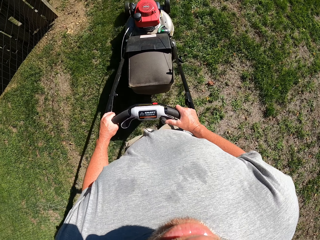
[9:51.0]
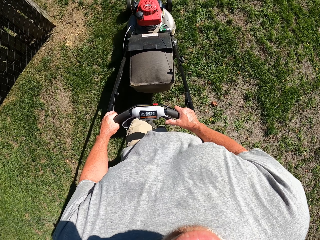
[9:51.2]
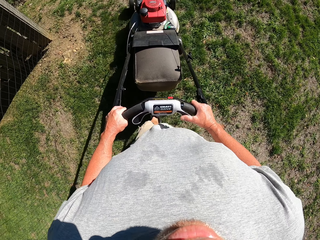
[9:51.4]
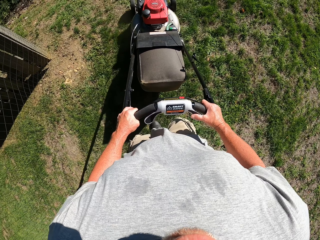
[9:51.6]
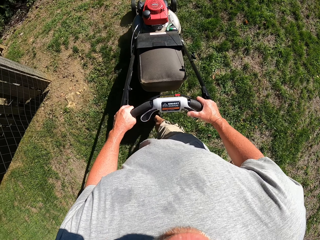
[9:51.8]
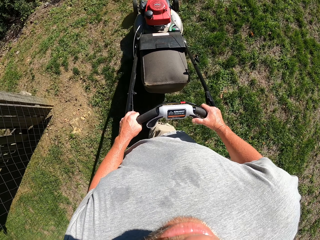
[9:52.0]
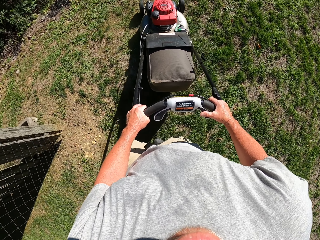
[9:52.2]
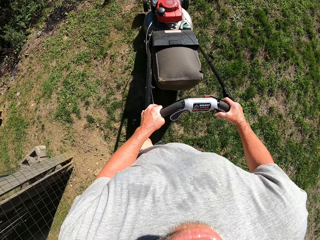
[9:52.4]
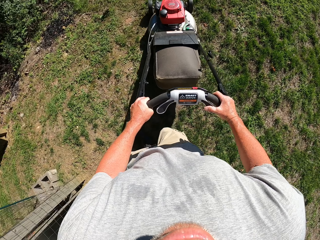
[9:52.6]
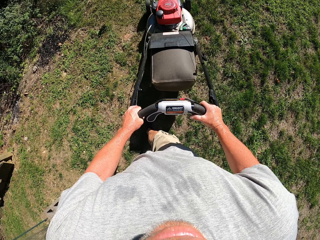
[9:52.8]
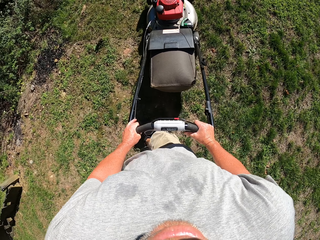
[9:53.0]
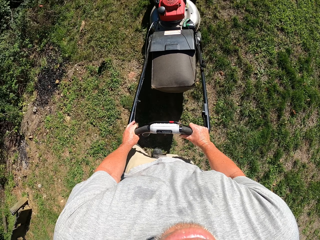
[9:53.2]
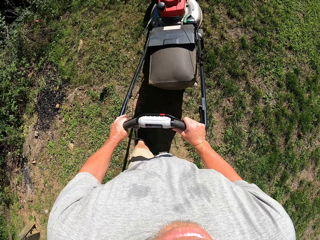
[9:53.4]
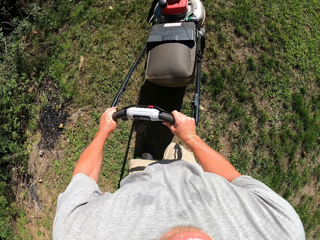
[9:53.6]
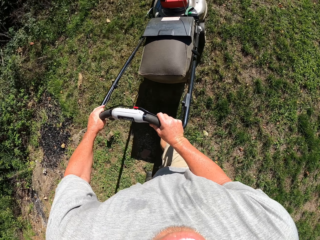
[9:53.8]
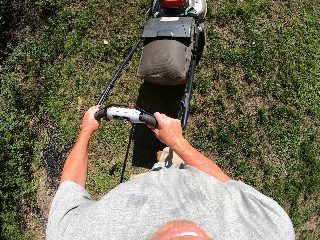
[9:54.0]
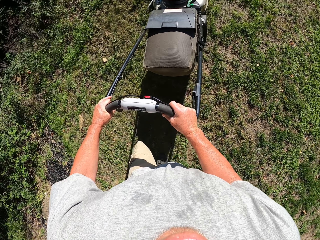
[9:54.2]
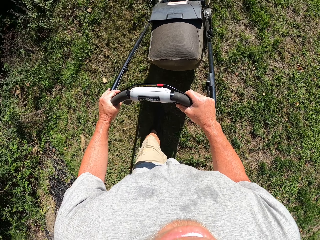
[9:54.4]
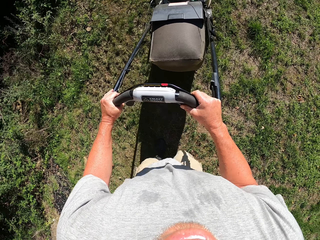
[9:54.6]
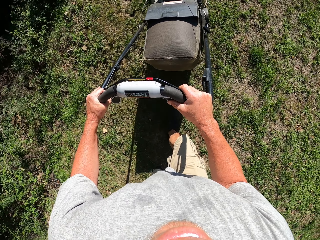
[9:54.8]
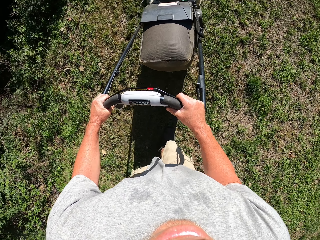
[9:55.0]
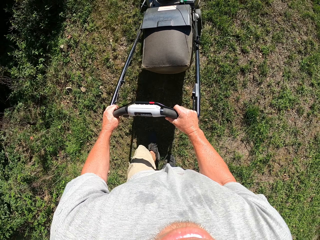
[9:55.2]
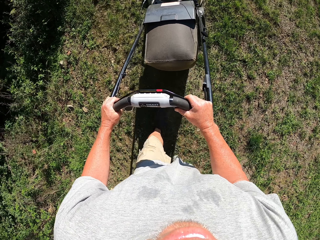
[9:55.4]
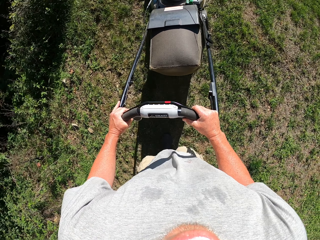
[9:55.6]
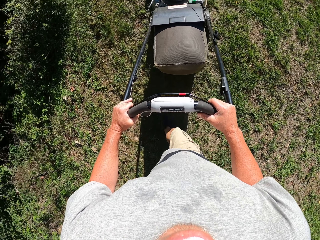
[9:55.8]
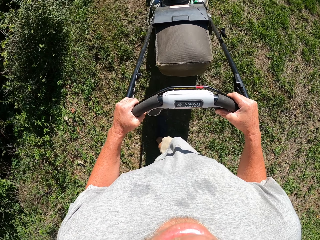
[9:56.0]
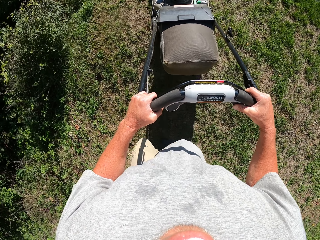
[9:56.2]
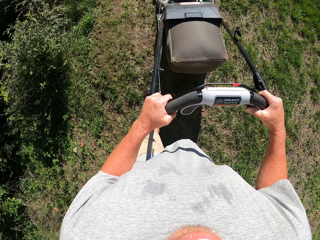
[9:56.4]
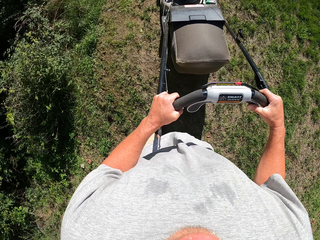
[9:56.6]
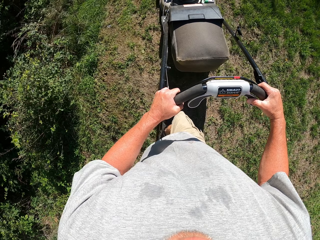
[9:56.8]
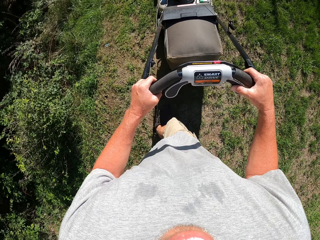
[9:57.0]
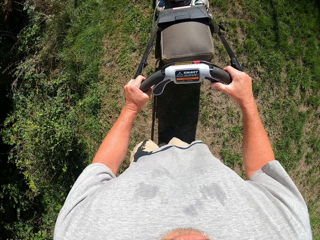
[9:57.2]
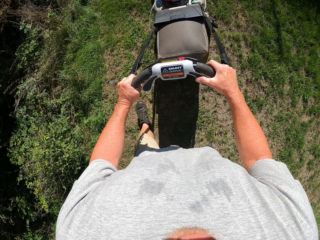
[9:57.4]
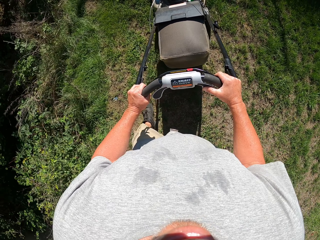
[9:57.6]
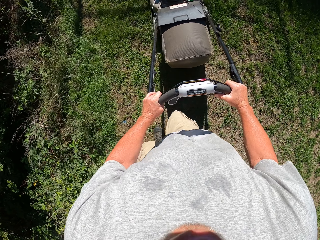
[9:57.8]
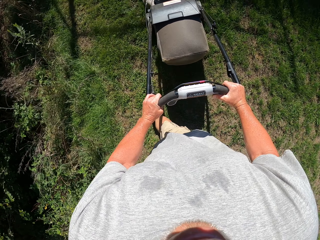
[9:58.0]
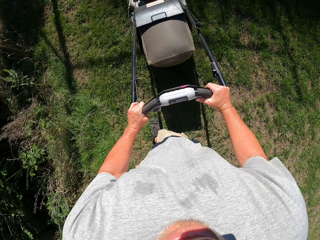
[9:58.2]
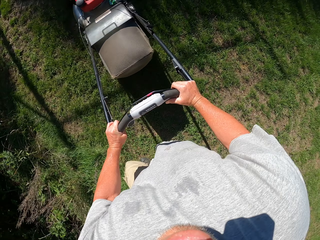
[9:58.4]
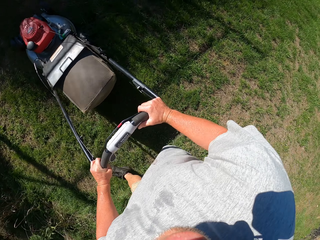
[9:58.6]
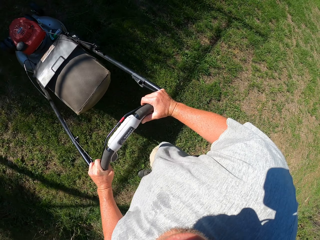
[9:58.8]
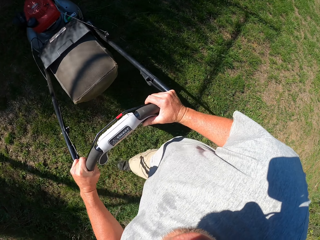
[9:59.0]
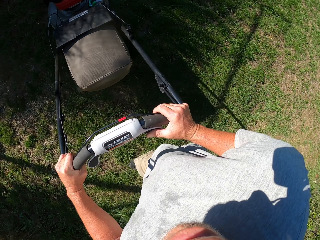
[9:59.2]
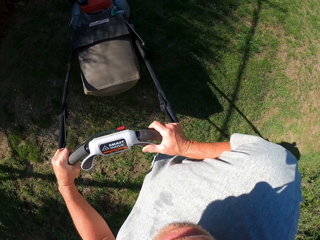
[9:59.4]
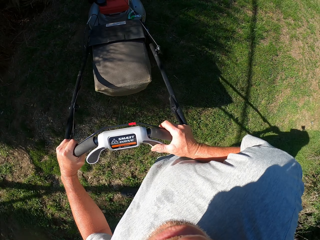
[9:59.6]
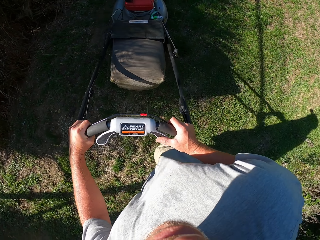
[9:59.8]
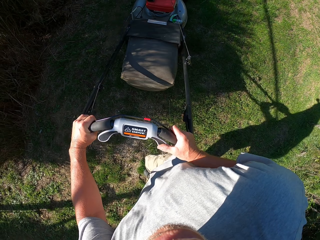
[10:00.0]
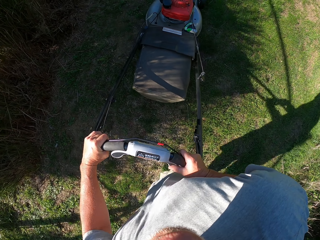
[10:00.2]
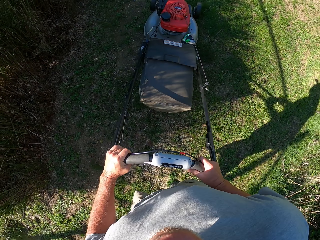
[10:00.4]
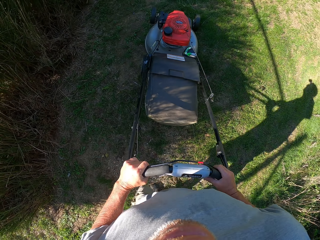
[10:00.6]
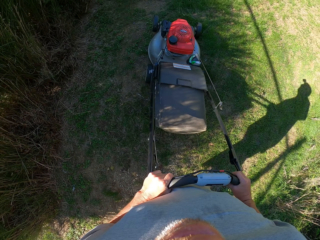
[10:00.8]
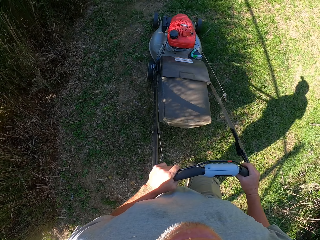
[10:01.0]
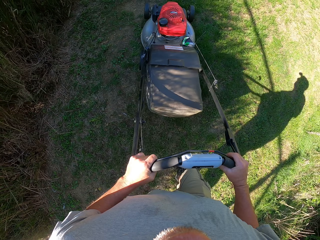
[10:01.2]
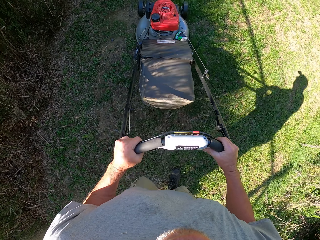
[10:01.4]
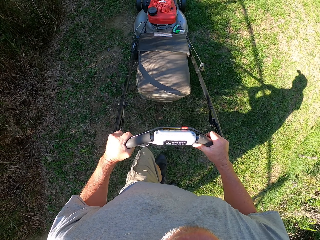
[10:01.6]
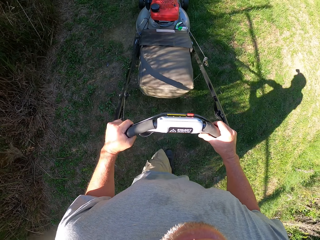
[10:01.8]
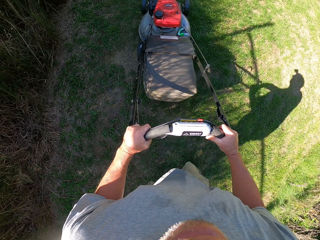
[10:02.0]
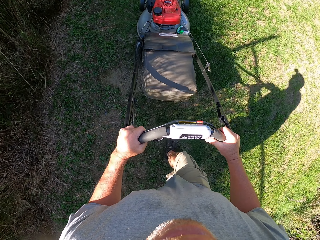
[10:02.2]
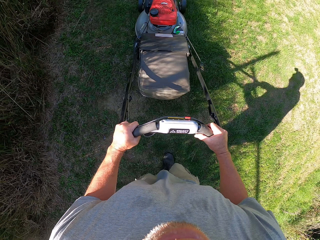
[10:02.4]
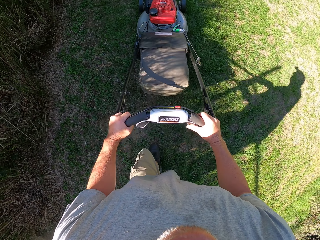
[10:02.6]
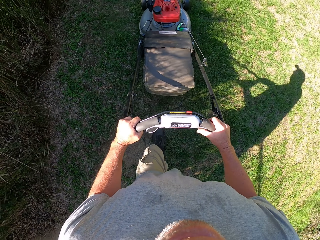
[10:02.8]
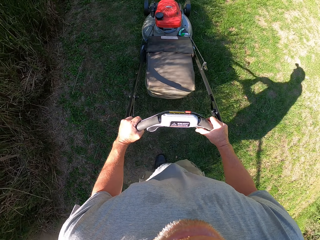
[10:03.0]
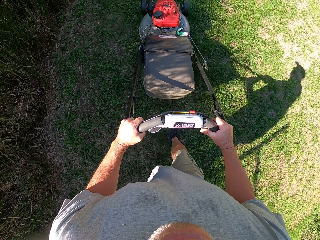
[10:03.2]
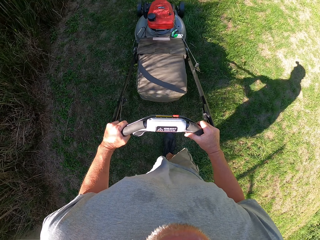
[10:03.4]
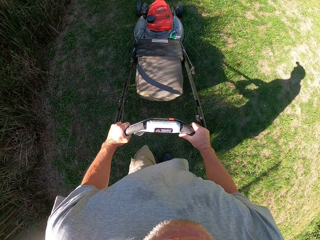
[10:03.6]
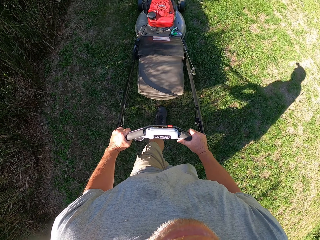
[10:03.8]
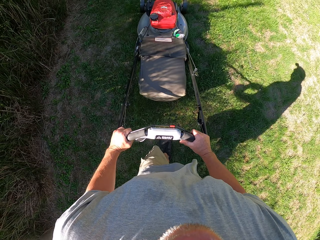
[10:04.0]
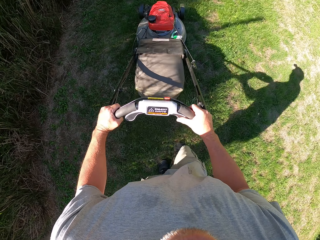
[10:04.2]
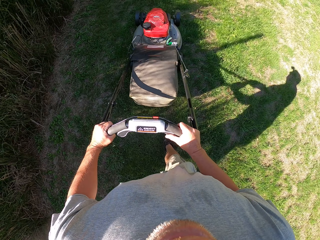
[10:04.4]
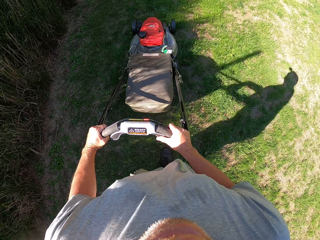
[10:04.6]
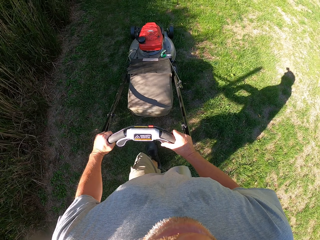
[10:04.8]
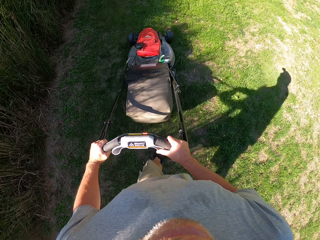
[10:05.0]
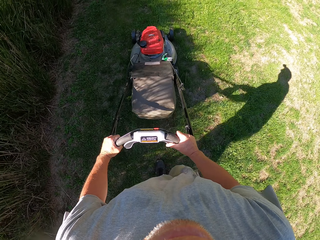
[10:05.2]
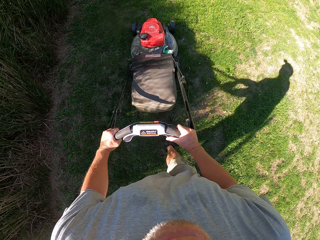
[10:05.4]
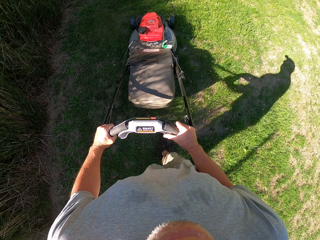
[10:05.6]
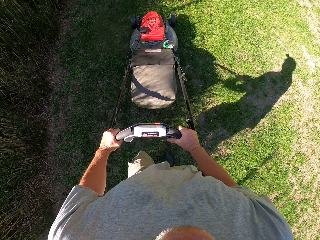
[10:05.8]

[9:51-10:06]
The camera wearer turns the lawn mower right. They push the lawn mower forward.

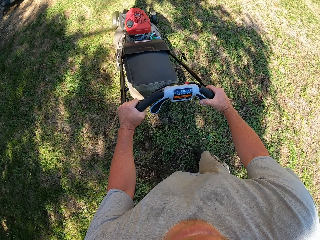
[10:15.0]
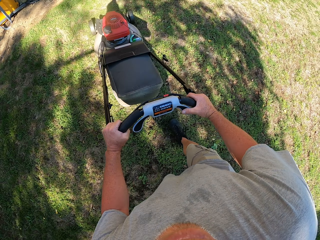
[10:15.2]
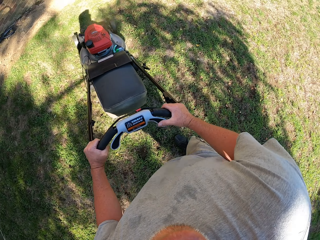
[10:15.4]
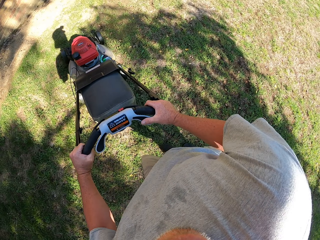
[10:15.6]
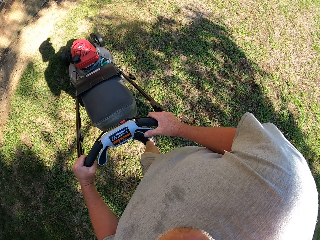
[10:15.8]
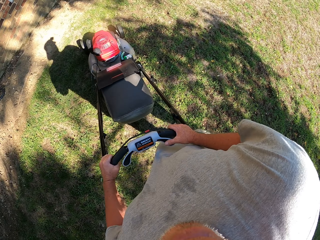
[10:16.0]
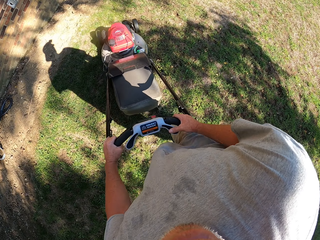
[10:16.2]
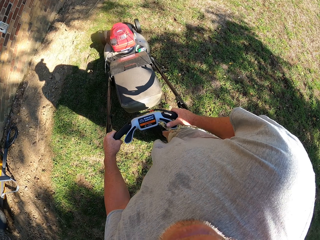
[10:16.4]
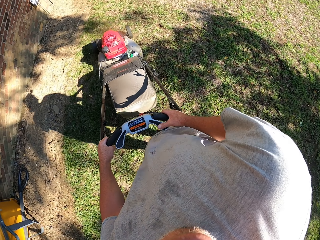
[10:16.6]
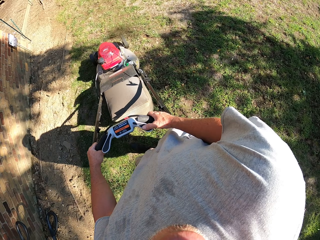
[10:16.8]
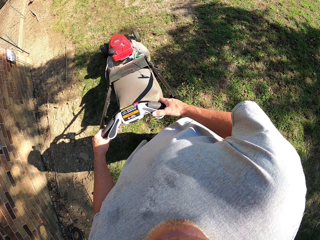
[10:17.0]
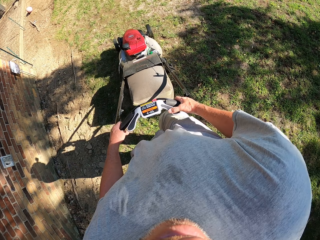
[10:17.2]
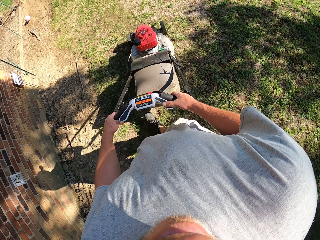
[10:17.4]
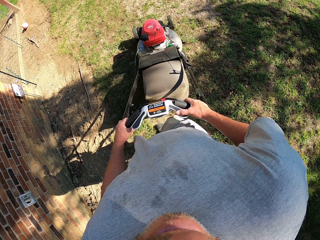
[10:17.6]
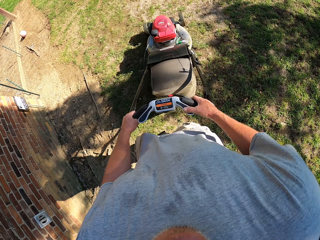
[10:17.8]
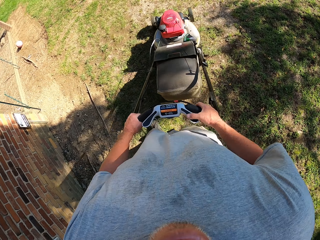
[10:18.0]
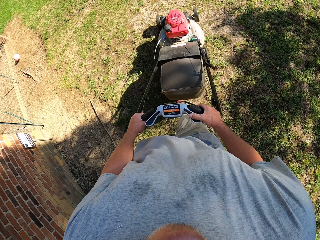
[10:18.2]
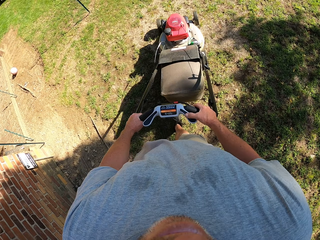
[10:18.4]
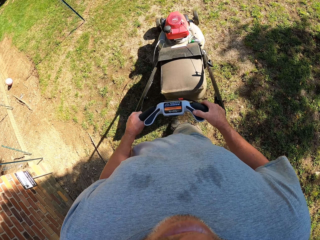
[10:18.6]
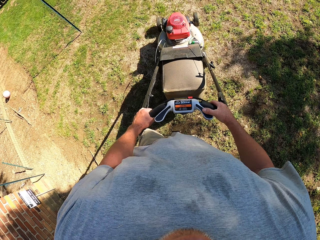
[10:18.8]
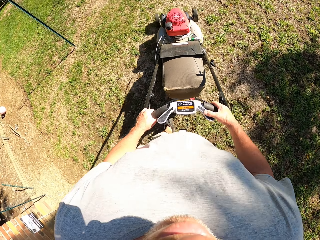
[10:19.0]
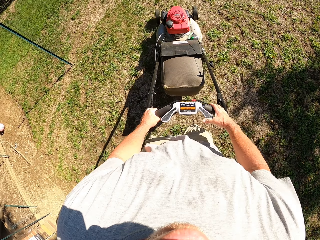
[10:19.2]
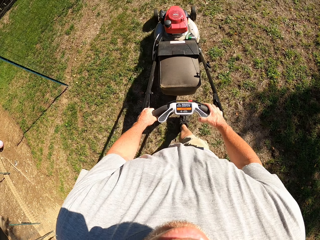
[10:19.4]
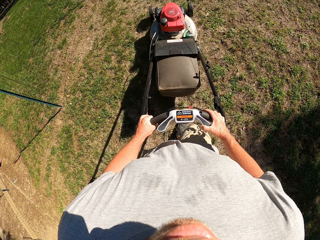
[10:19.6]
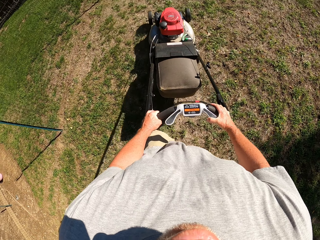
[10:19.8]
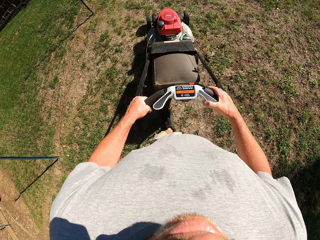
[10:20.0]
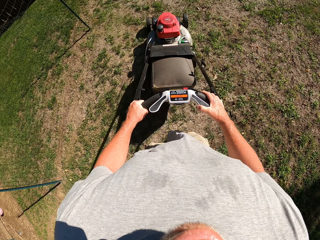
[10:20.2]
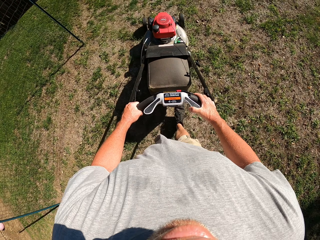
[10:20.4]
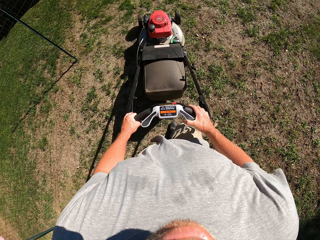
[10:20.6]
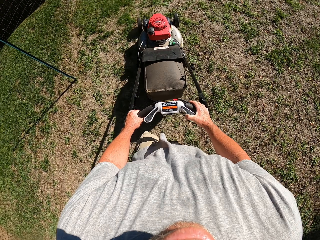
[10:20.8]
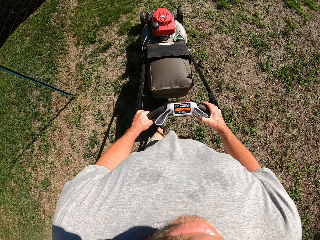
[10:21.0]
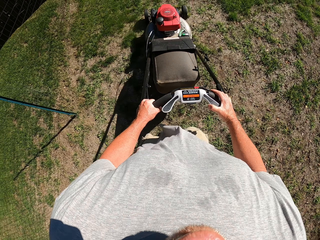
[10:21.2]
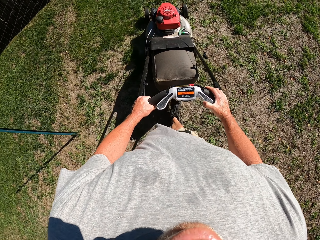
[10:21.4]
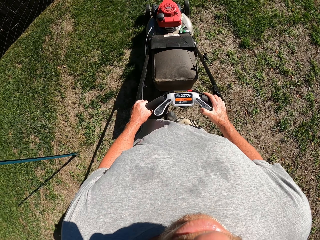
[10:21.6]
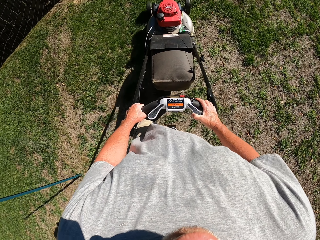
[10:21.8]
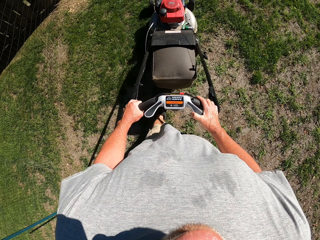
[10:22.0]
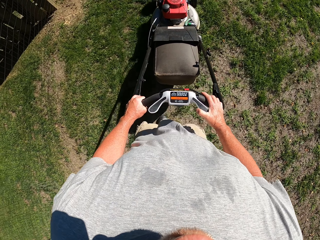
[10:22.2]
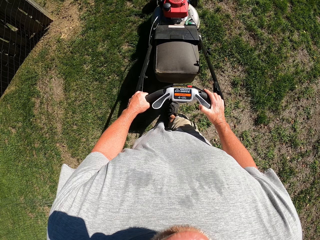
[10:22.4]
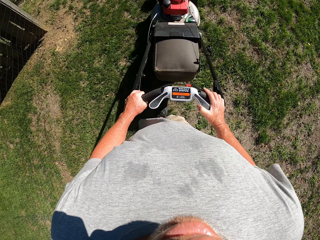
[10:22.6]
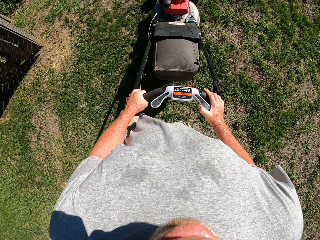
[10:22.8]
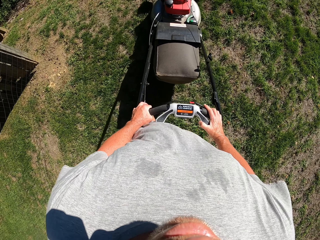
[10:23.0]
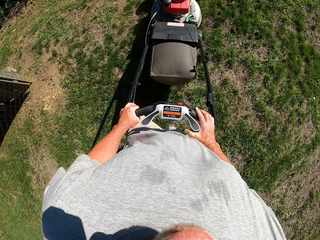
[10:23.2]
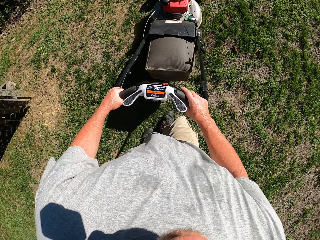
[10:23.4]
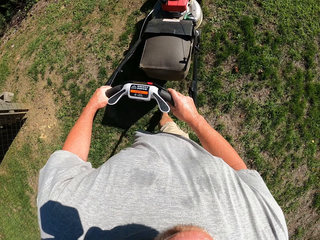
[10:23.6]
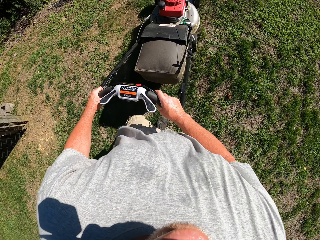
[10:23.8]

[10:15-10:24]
The camera wearer turns the lawn mower right. They push the lawn mower forward.
